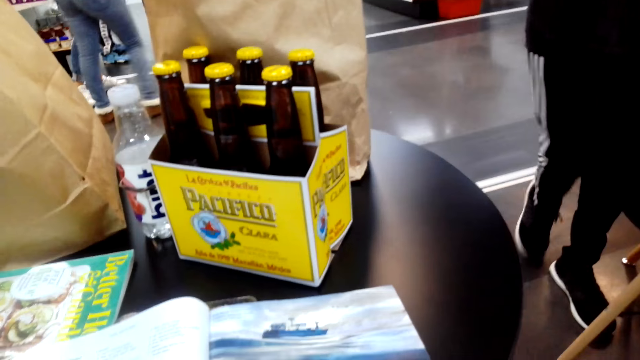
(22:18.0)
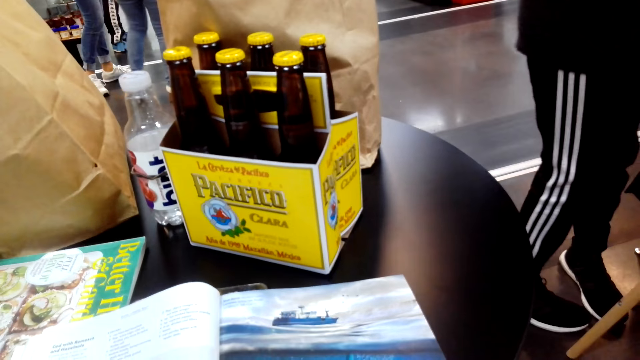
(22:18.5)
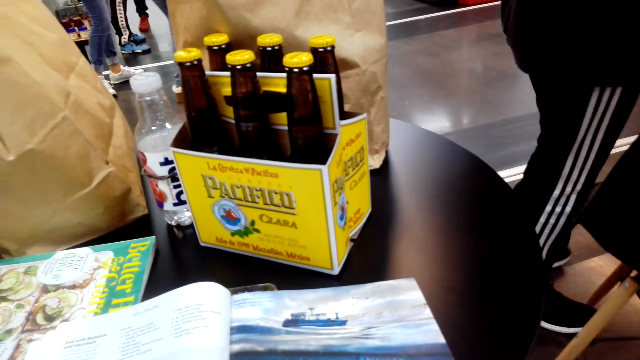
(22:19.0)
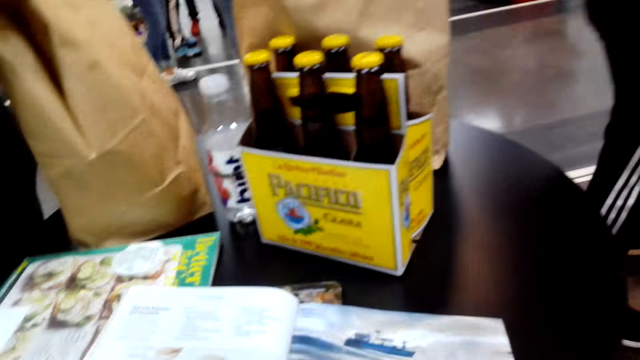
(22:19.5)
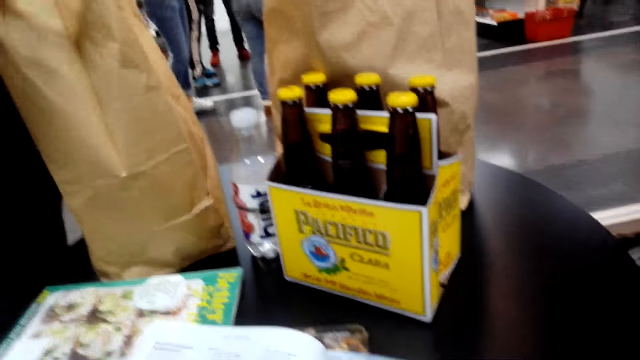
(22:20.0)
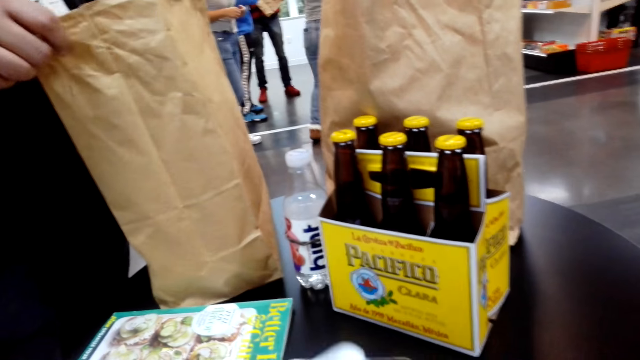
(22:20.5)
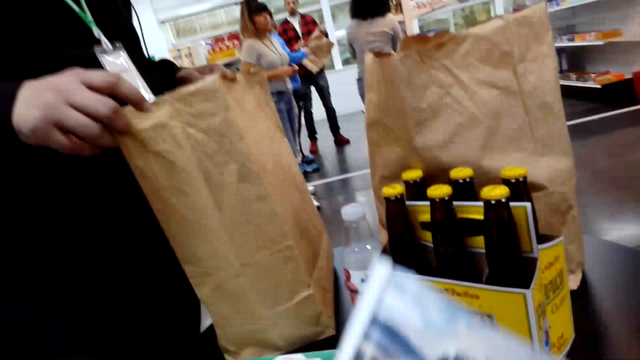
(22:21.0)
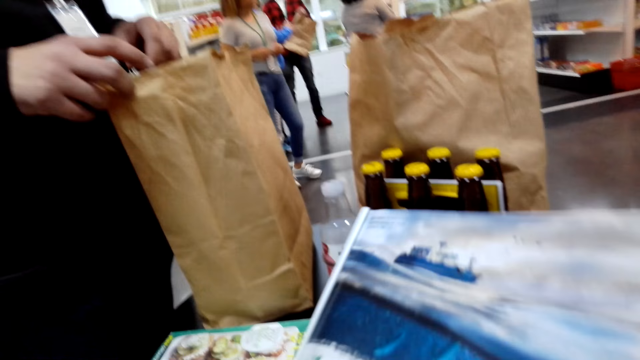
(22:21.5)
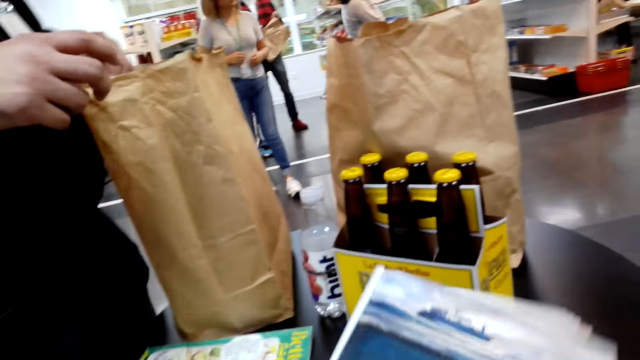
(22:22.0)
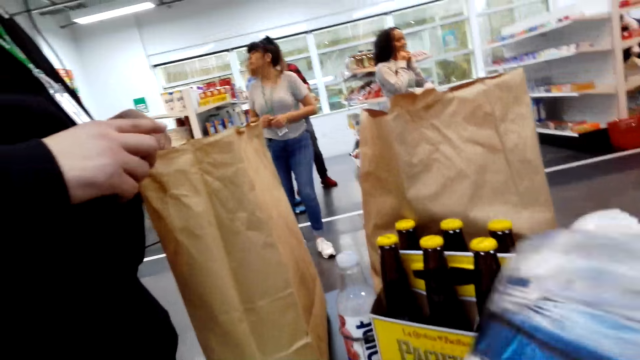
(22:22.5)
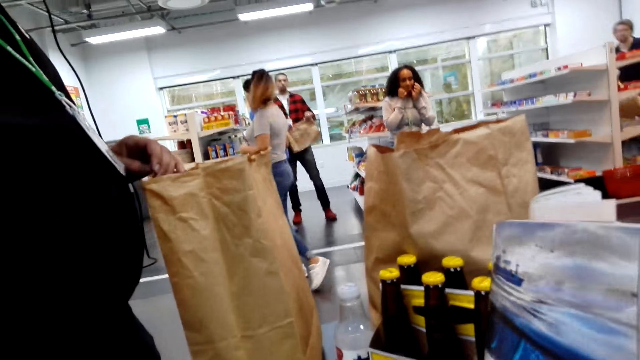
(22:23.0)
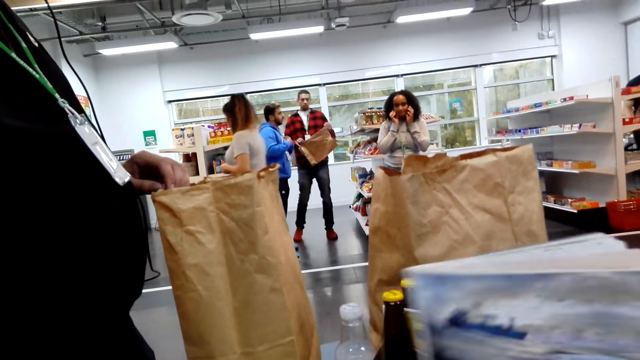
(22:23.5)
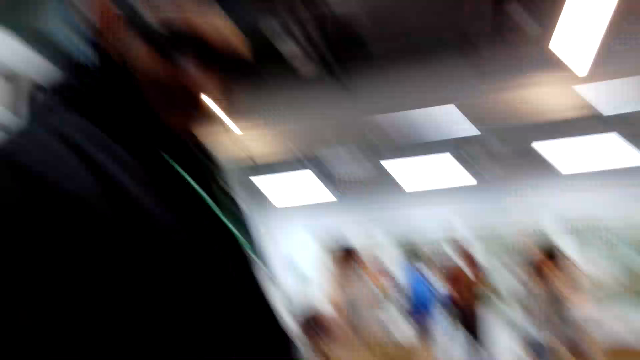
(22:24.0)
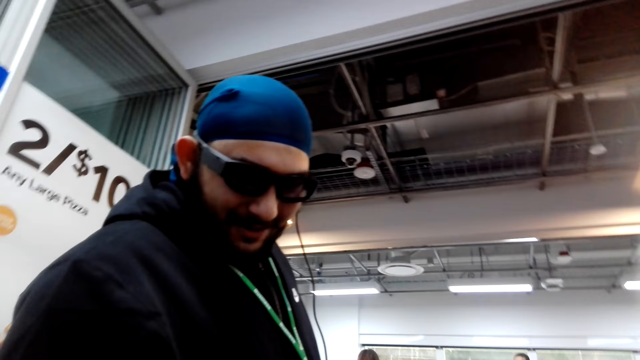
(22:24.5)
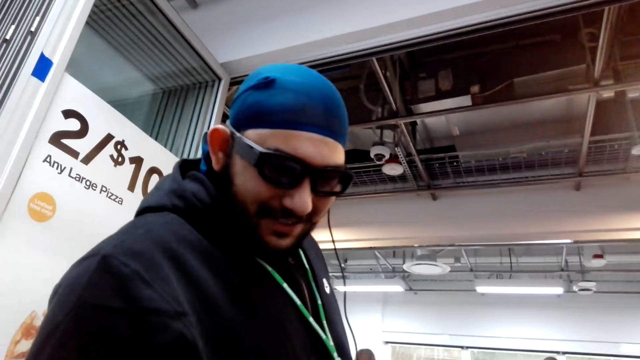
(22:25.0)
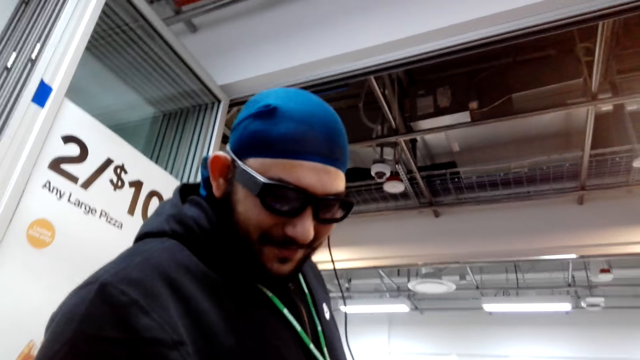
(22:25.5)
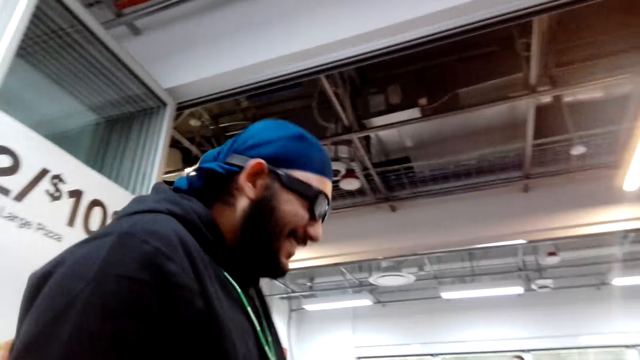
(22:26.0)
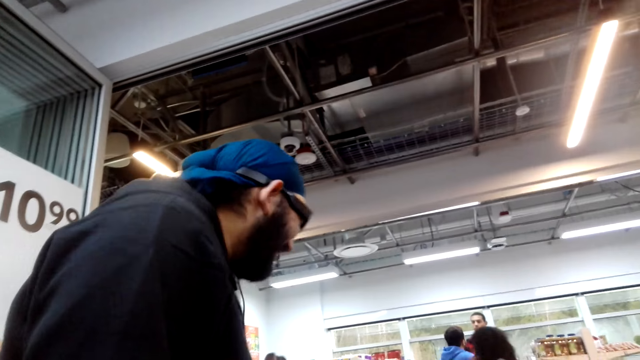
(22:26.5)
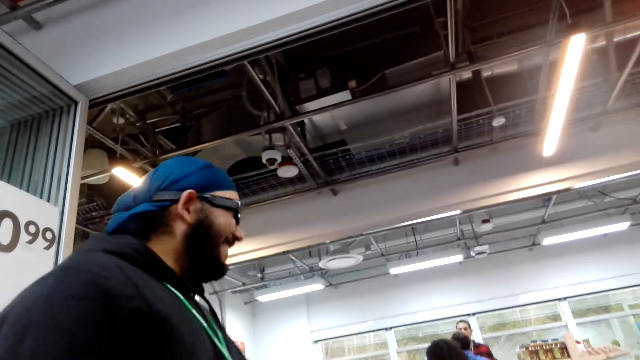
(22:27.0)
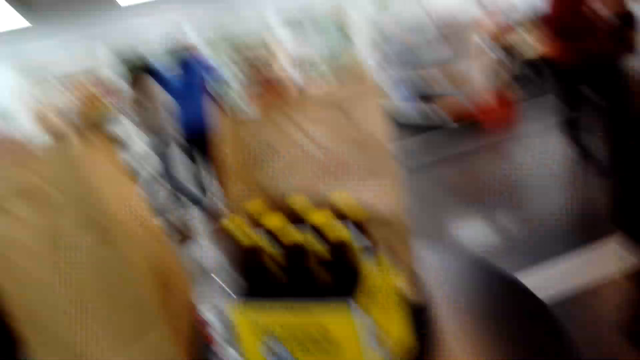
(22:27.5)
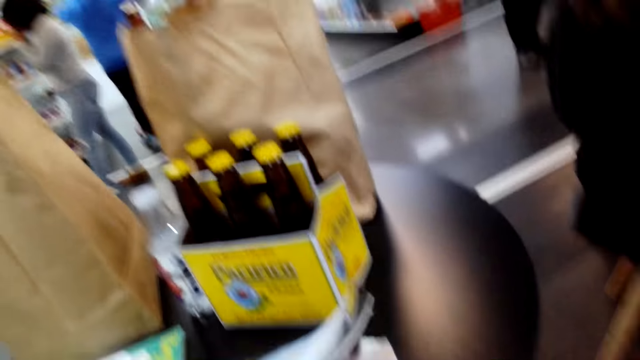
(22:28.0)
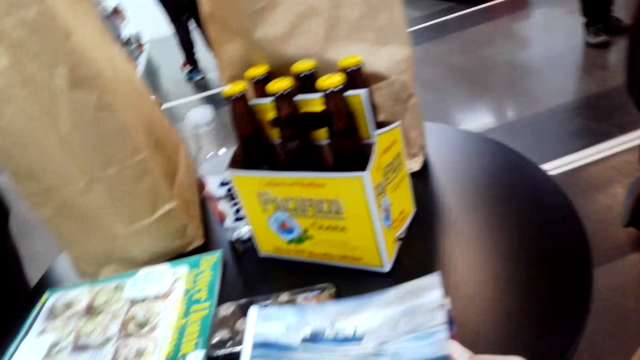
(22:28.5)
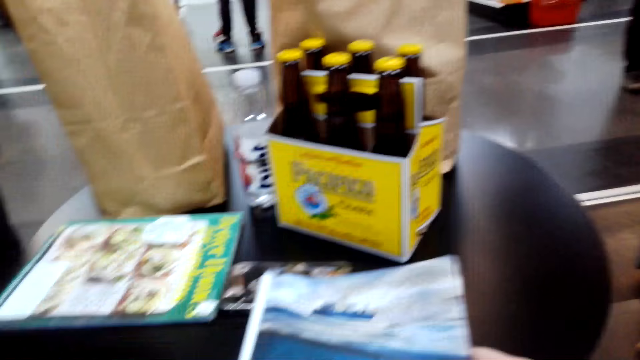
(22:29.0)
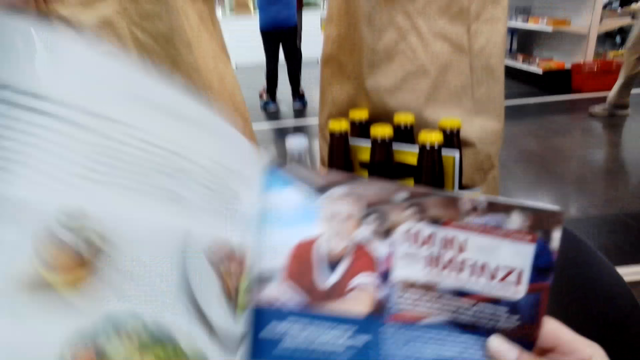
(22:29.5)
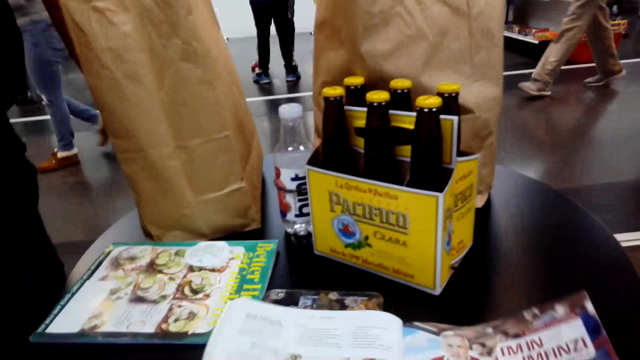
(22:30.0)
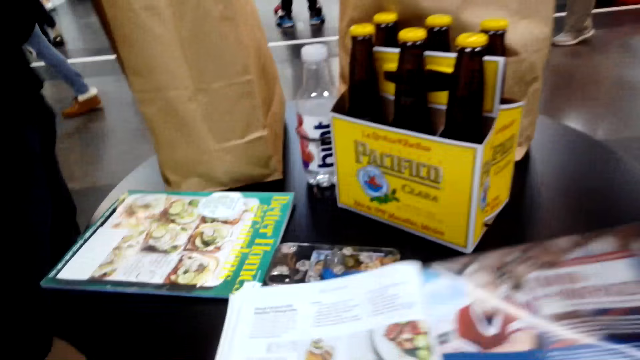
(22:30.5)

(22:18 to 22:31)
The camera wearer holds the magazine or book. A man looks at the magazine. The camera wearer speaks to the man. The man talks to the camera wearer. The camera wearer places the magazine on the table. They hold the book.

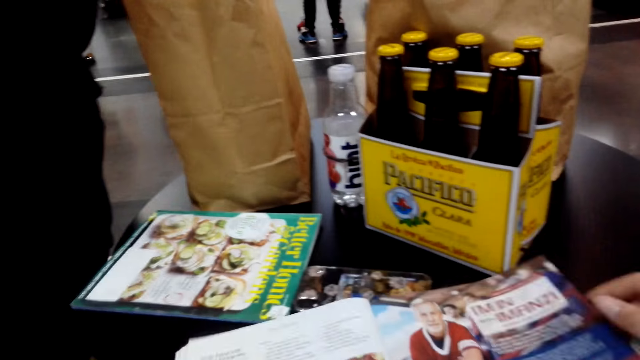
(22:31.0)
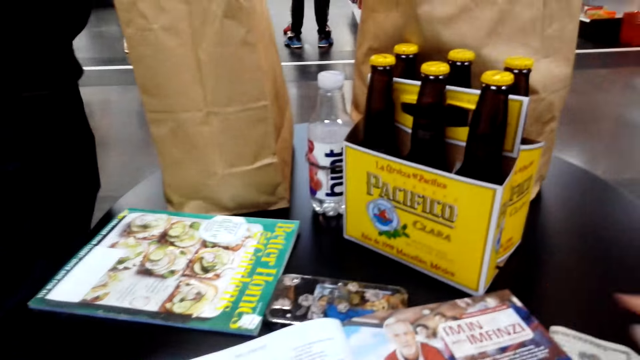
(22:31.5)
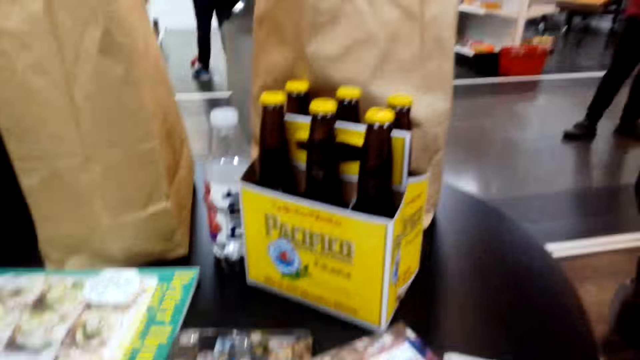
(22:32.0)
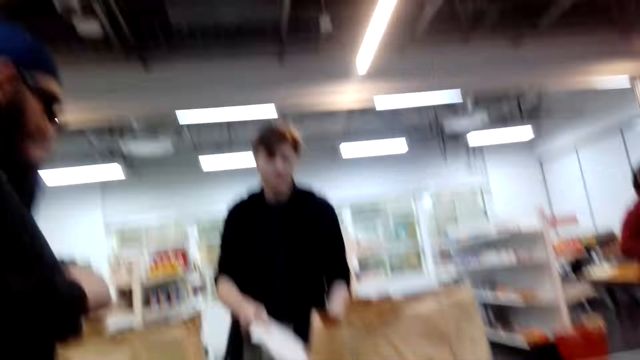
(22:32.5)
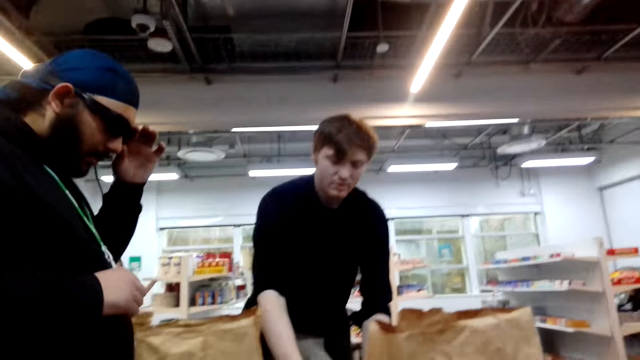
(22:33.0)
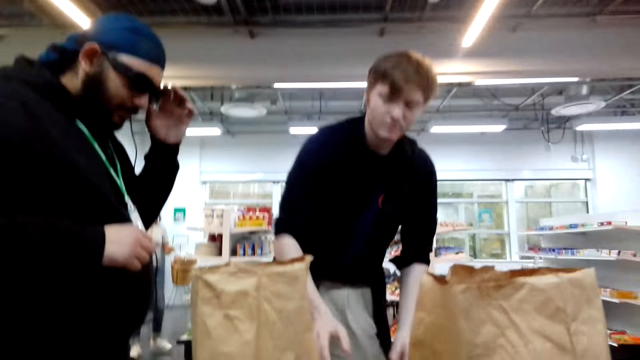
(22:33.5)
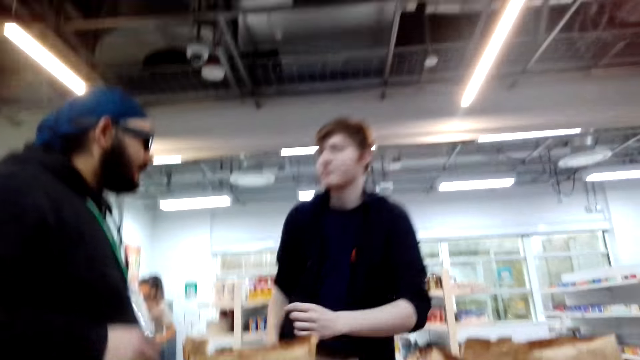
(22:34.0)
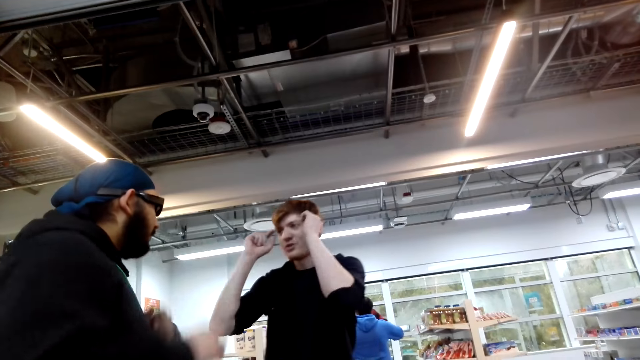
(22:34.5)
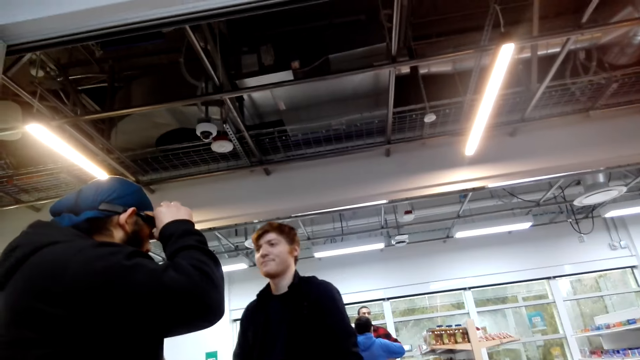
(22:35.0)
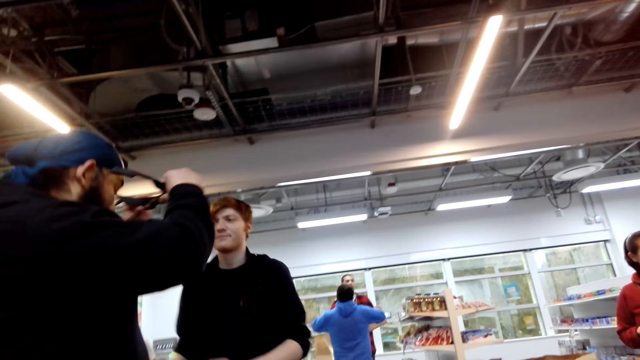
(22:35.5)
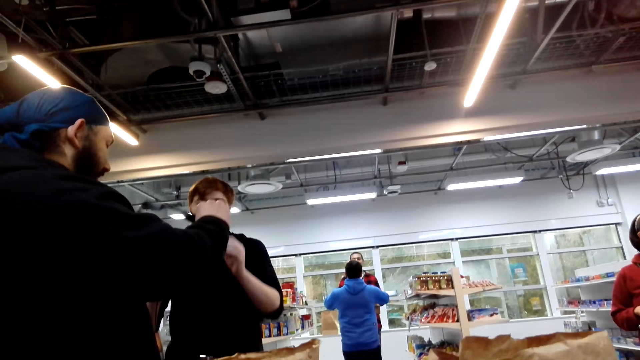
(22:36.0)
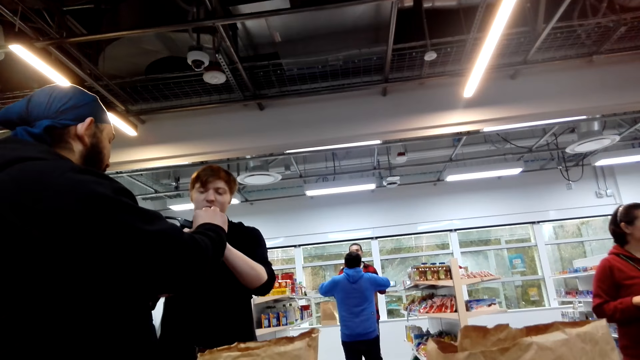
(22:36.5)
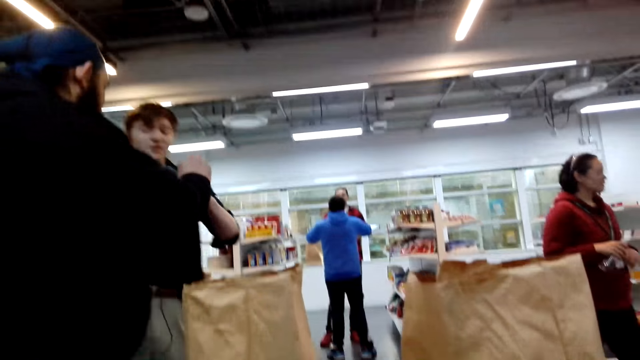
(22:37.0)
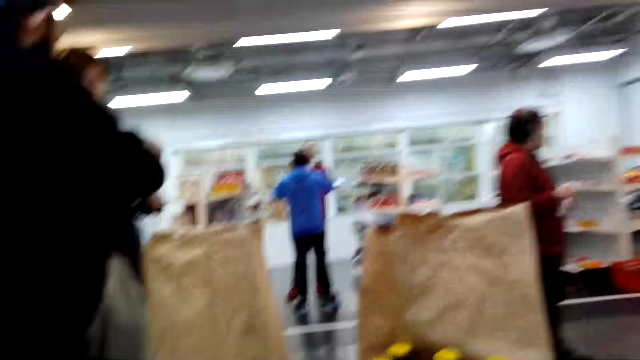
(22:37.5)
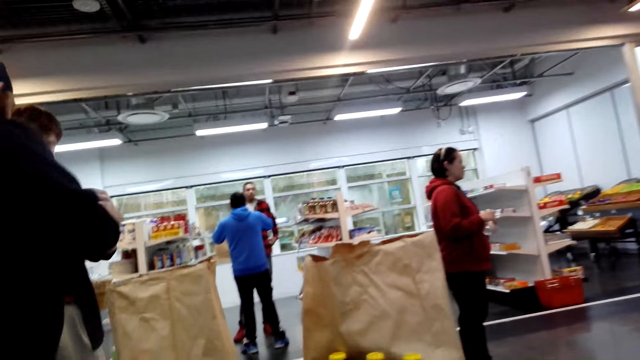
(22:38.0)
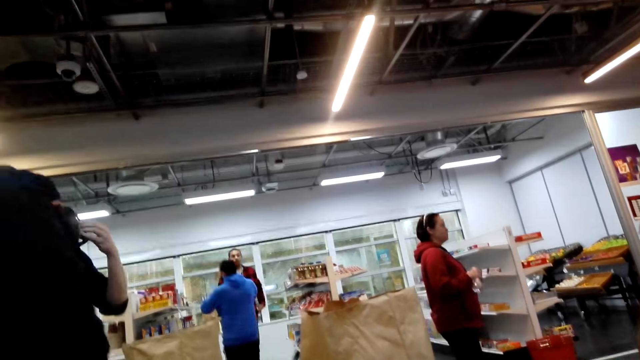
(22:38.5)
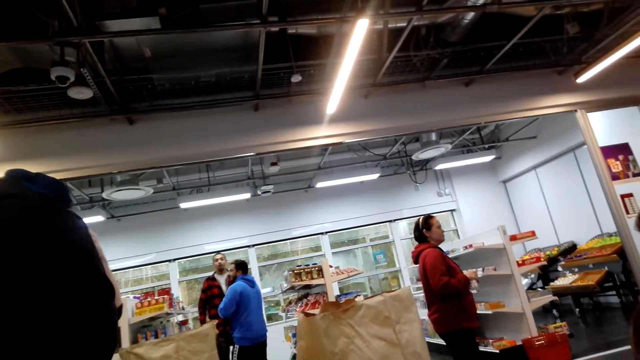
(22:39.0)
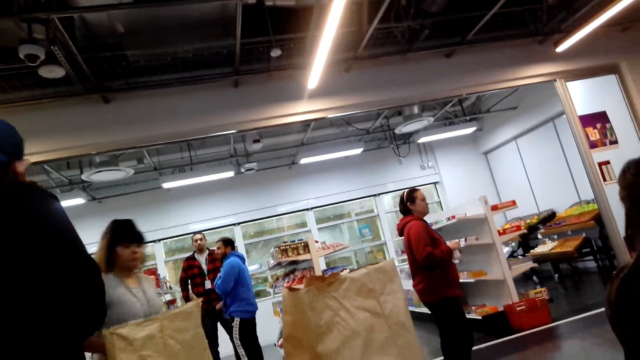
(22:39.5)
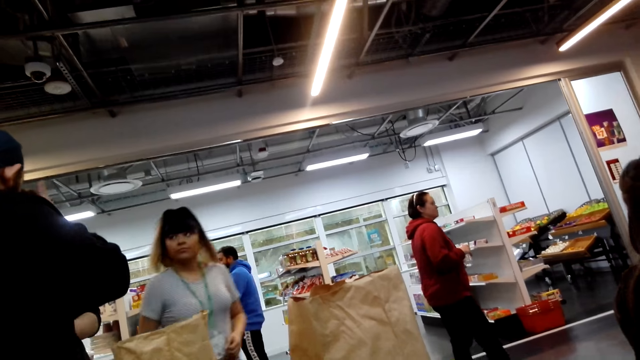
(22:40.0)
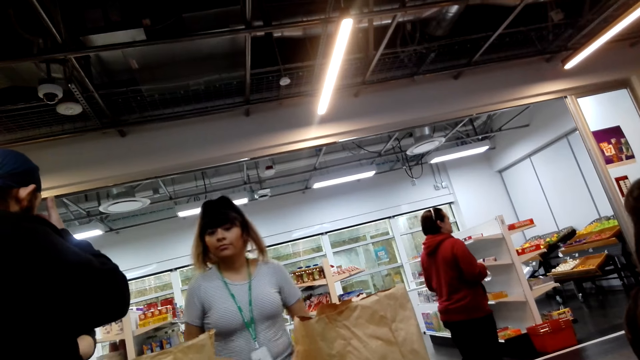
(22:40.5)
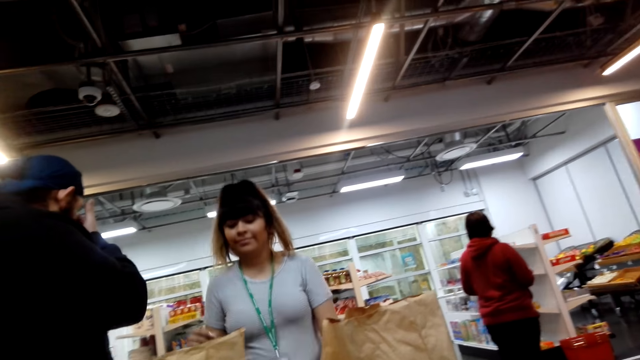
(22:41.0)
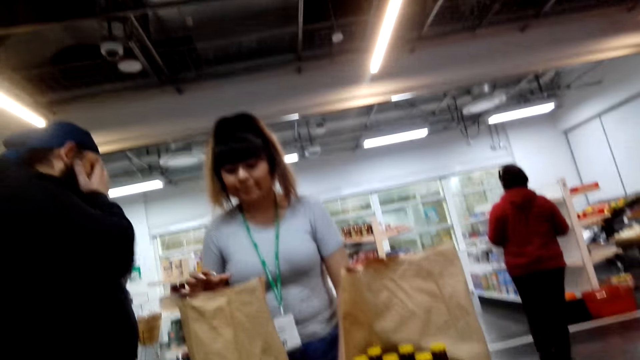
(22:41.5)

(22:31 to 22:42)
The camera wearer looks around. A man uses gesture and stands at the table. Another man removes the glasses or goggles. The other man hands the first man the glasses. The first man picks up the goggles from the other man. The first man wears the glasses. A woman moves towards the grocery bags. A person stands beside the other man.
